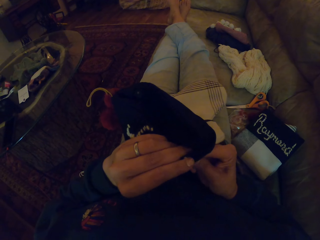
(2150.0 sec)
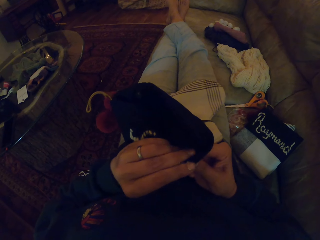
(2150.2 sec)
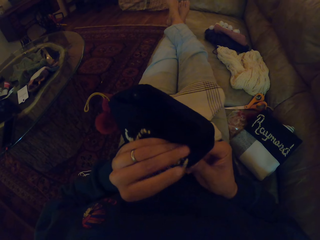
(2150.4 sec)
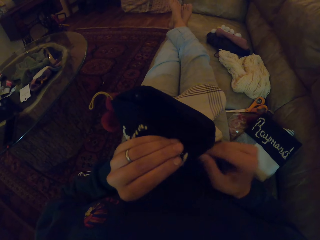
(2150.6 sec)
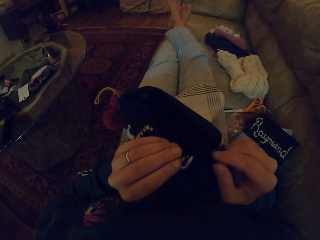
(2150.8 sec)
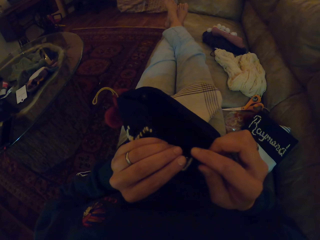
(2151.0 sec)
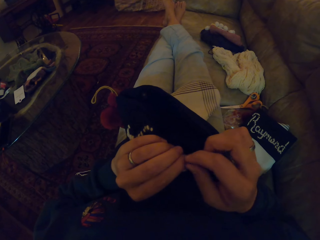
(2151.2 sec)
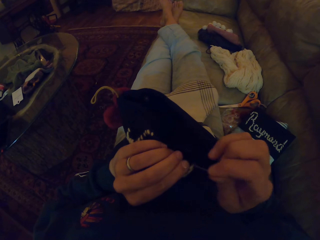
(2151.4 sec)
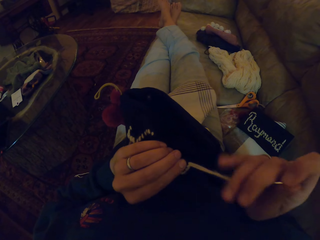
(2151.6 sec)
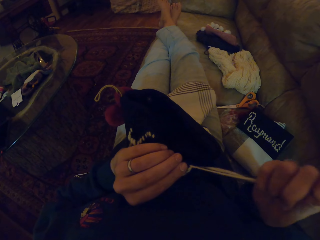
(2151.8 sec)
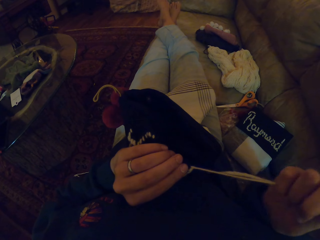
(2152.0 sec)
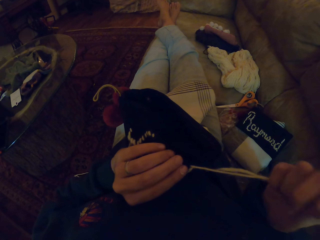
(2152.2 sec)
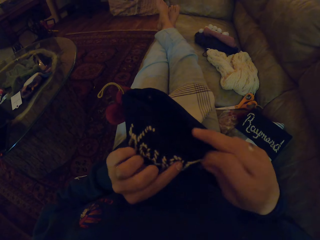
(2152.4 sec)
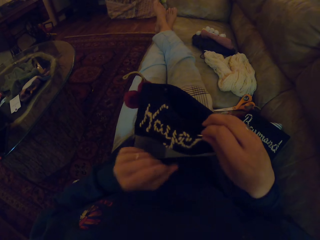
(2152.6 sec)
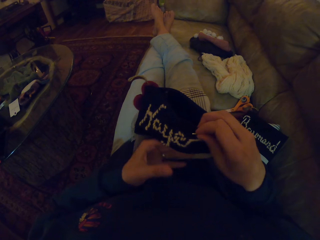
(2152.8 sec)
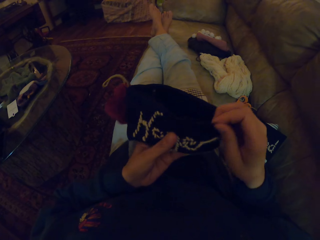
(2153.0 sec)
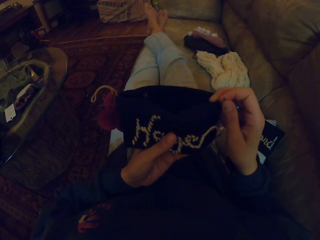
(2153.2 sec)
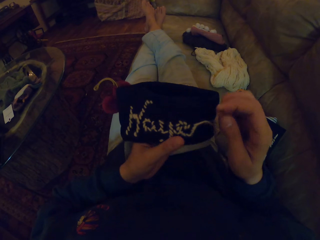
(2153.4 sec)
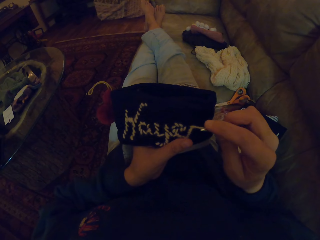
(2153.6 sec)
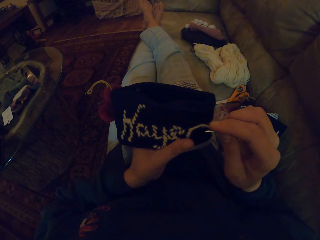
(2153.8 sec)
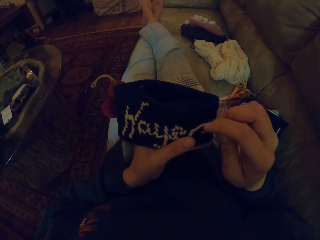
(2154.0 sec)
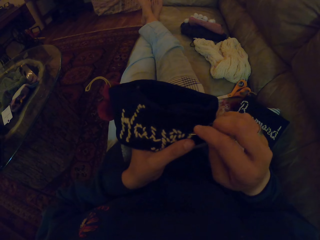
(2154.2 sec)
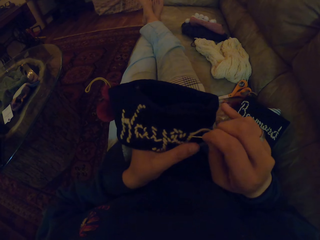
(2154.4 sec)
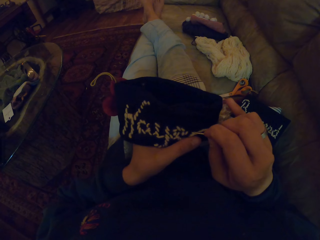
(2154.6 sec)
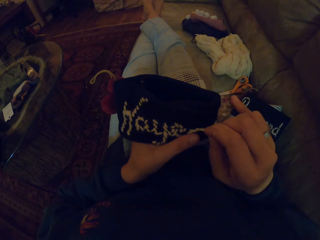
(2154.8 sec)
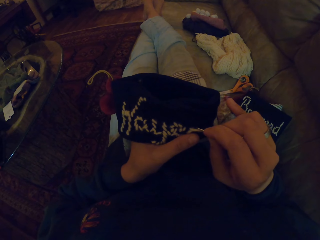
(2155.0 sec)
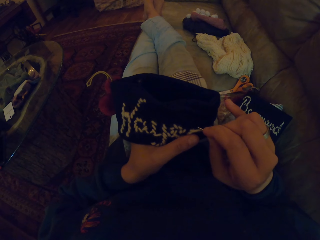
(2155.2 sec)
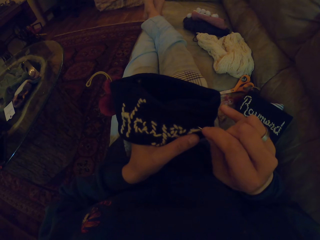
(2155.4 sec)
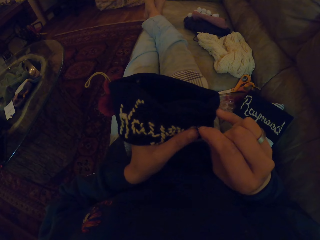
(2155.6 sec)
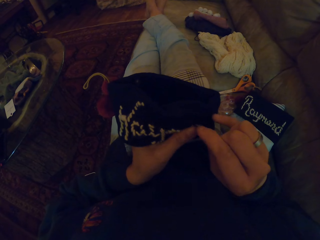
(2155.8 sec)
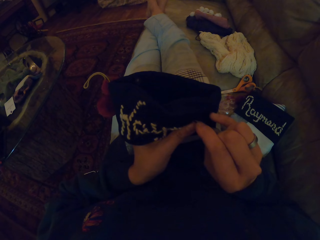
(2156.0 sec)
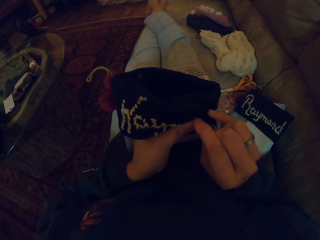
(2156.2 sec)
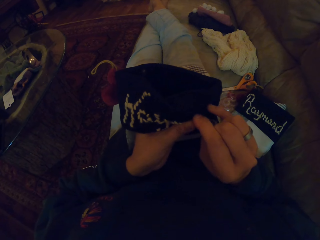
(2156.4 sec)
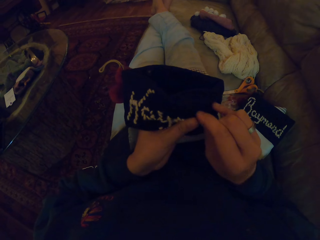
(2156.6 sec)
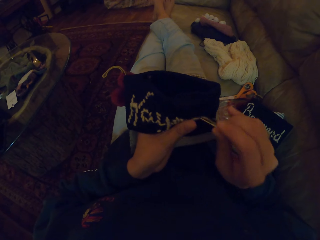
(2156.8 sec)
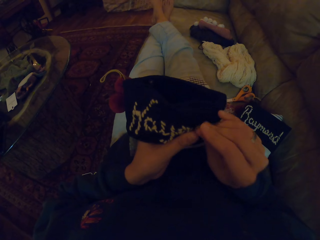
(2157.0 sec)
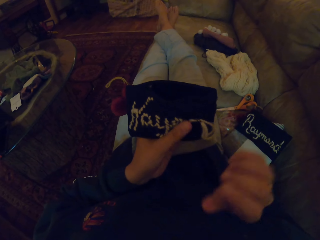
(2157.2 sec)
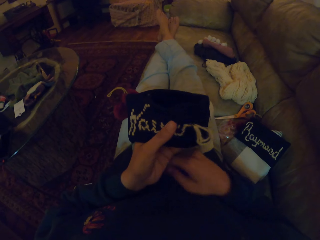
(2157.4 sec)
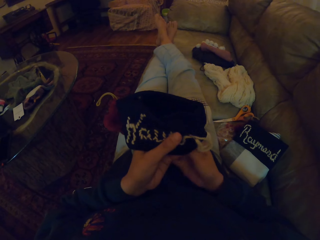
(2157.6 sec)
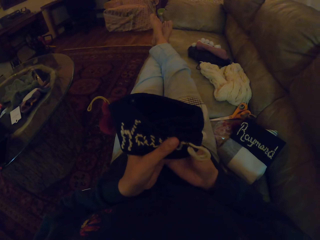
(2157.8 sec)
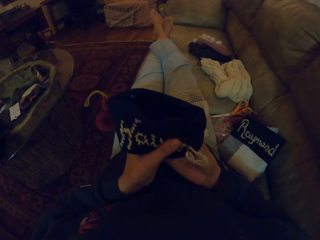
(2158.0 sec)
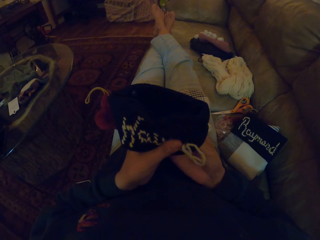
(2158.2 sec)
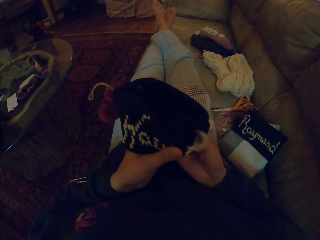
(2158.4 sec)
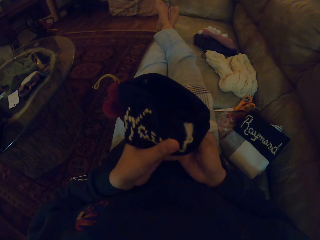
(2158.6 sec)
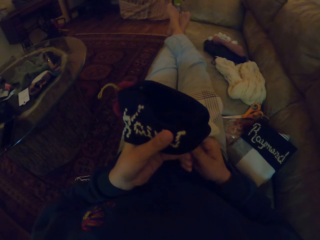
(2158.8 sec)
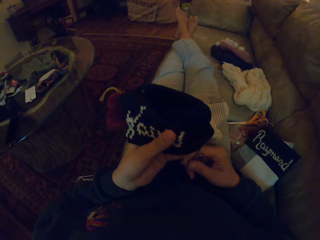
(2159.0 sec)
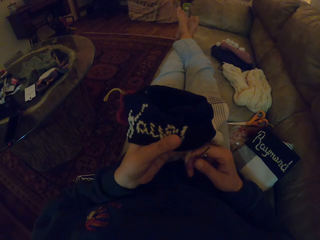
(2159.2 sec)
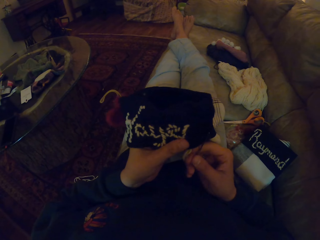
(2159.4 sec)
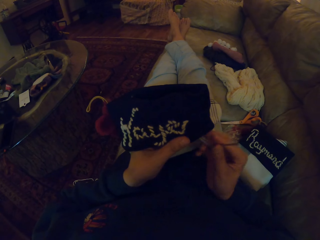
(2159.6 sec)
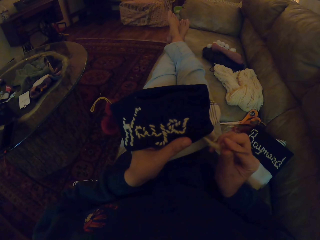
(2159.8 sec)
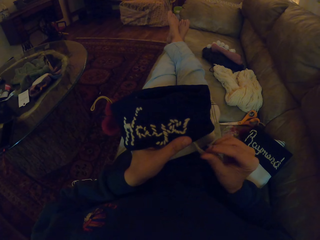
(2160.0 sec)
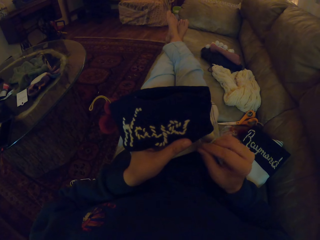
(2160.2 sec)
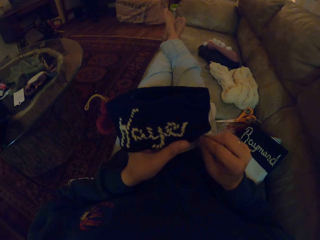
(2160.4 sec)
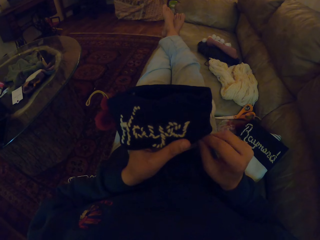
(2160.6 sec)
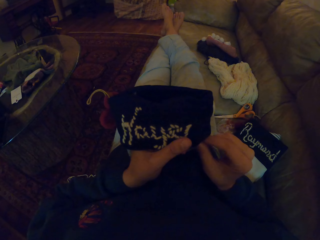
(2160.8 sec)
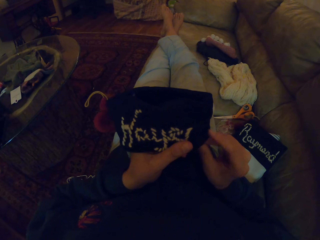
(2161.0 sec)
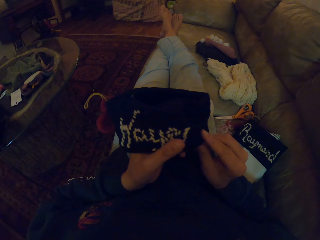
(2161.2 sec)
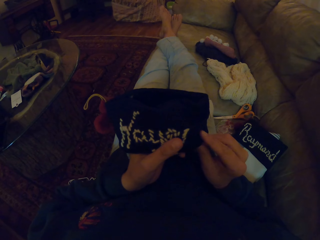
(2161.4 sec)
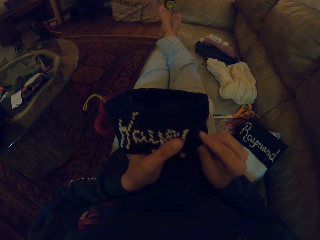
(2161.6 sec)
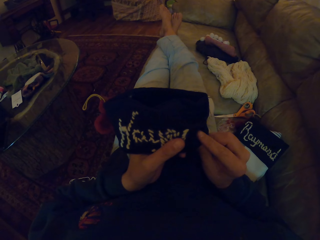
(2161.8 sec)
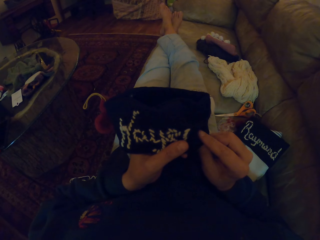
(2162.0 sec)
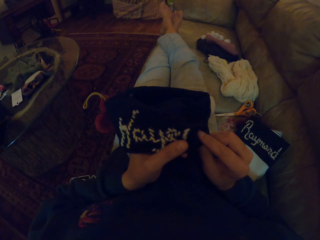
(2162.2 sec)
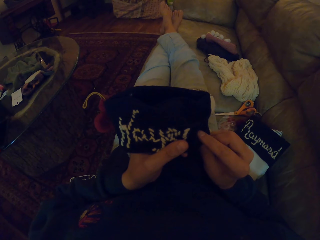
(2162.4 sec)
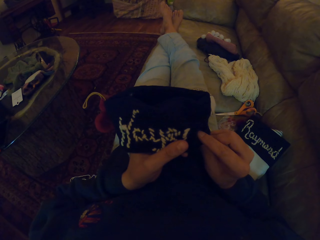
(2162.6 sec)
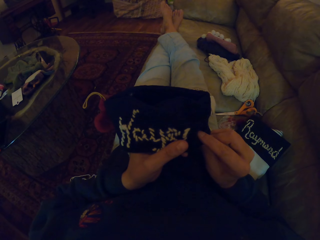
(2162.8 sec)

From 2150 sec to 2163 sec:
The camera wearer sews a piece of cloth with a needle. They pull the thread. They sew the piece of cloth with the needle. They pull the thread.

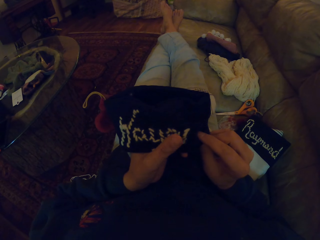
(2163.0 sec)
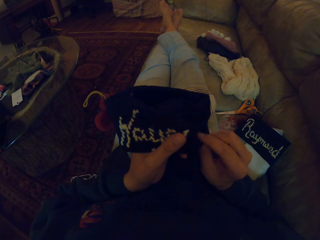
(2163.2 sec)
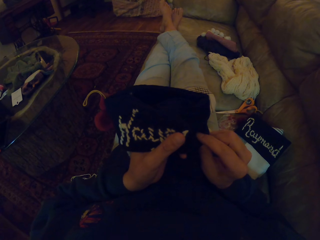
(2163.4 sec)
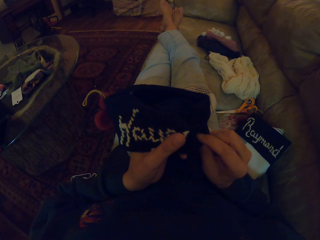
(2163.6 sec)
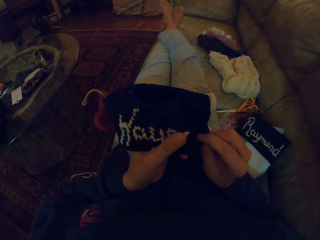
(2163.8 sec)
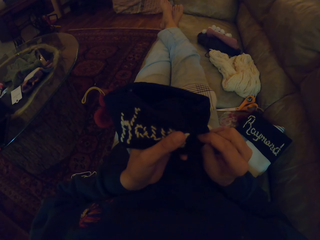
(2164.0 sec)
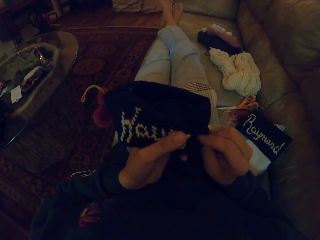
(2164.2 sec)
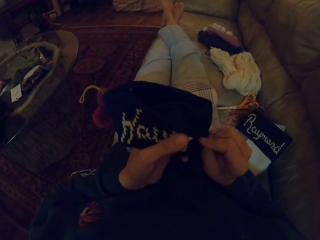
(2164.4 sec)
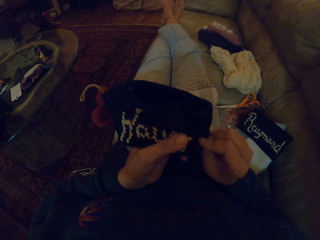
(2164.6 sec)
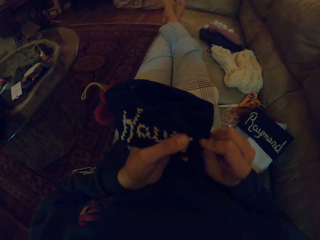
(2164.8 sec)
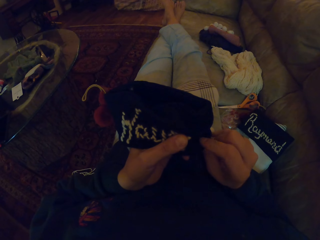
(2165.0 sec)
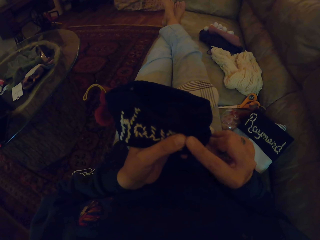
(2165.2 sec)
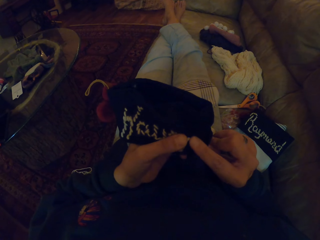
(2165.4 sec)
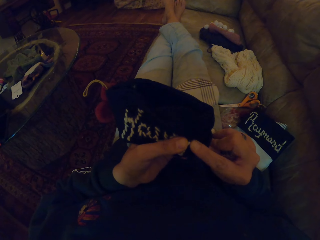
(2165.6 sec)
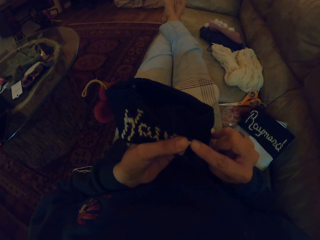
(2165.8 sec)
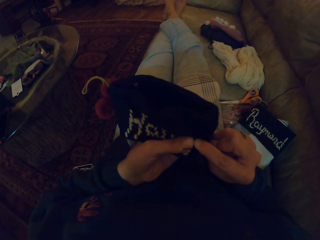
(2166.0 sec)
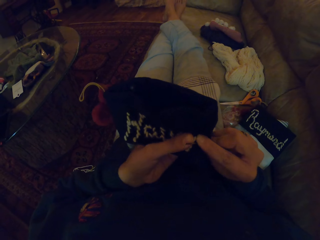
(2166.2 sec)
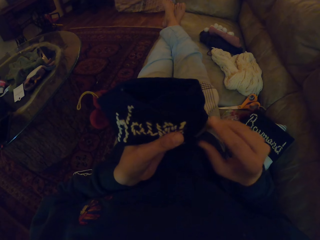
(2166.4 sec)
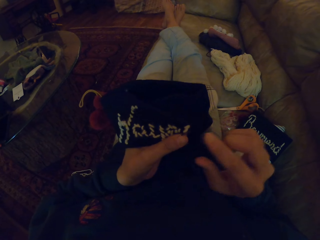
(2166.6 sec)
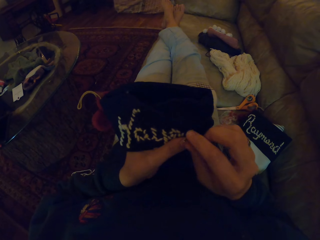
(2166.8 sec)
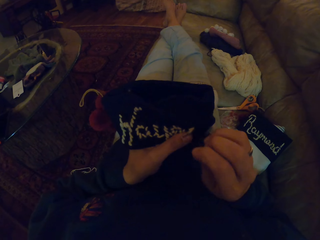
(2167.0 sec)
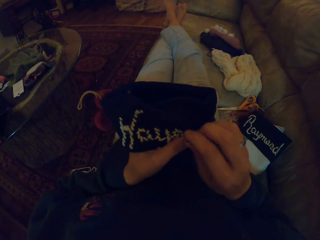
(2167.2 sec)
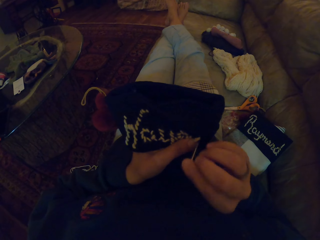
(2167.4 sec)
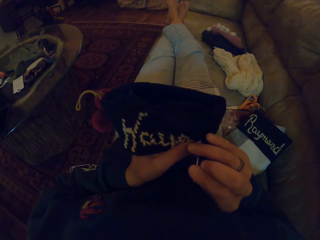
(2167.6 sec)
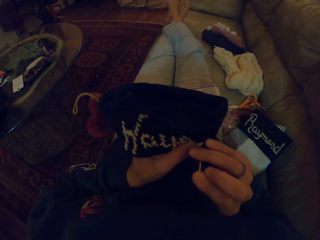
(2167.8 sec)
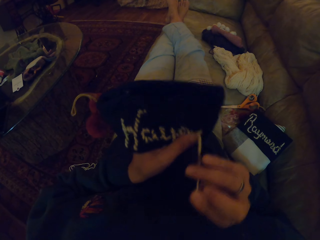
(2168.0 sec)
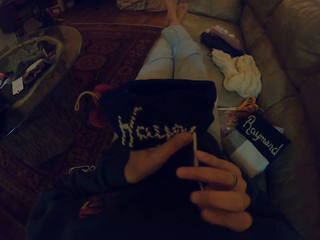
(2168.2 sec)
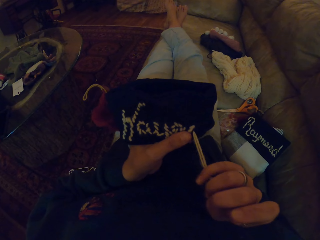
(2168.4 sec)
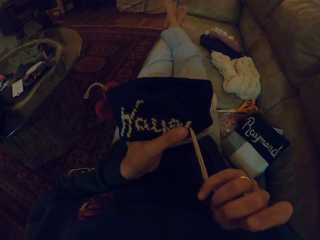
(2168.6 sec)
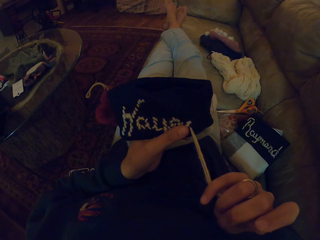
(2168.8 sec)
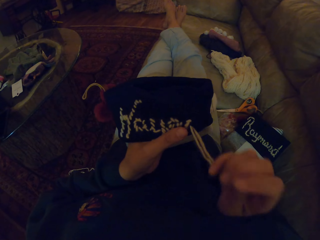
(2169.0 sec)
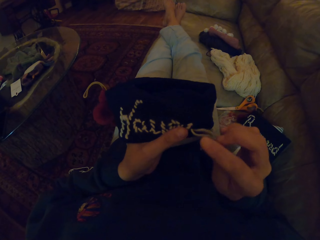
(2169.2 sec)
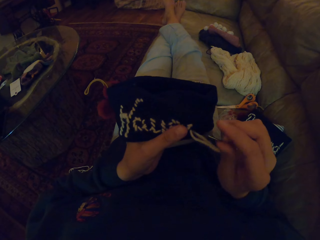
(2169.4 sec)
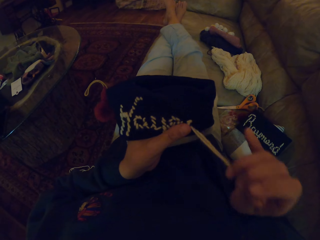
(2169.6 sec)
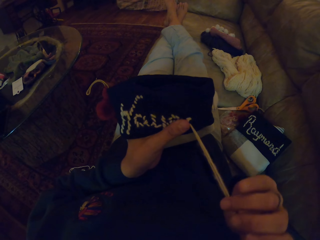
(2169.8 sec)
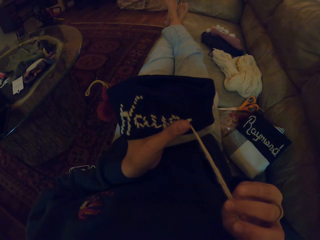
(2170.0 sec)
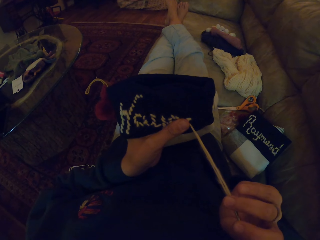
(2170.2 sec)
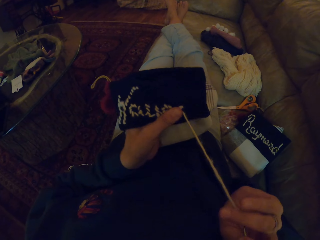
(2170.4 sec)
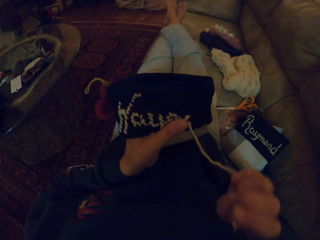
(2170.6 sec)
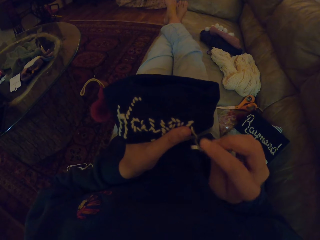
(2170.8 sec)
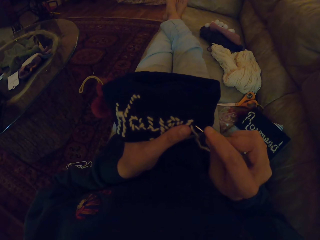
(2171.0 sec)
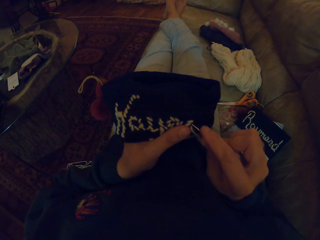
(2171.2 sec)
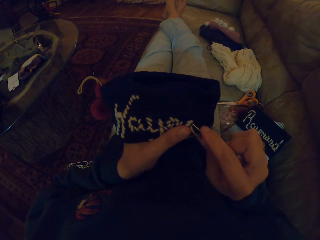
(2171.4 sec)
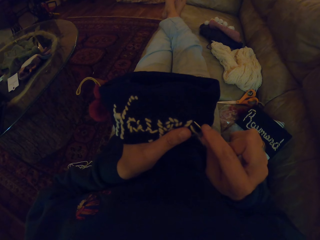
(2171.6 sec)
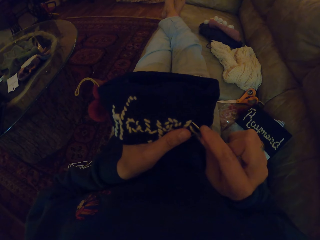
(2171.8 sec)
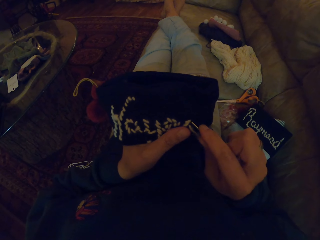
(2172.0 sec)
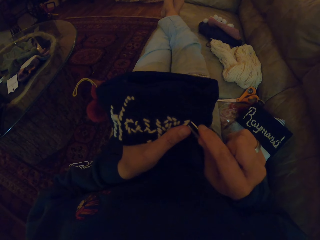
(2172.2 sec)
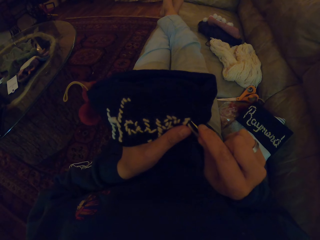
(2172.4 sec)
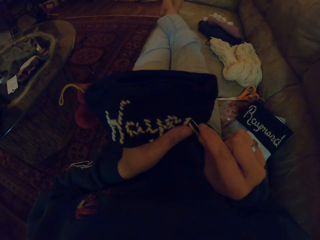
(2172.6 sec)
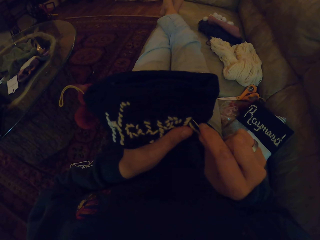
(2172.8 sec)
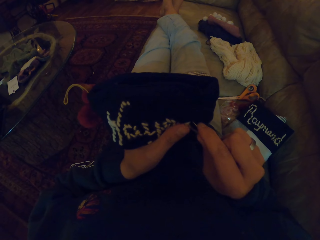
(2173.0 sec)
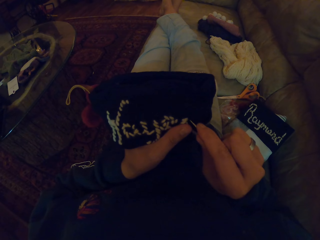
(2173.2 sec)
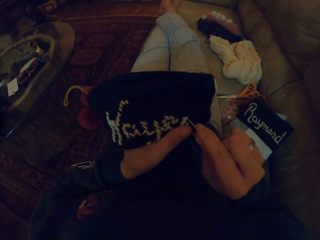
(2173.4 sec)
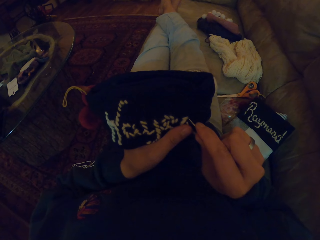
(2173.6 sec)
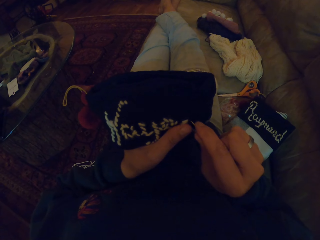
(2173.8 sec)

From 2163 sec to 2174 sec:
The camera wearer sews a piece of cloth with a needle. They pull the thread.
